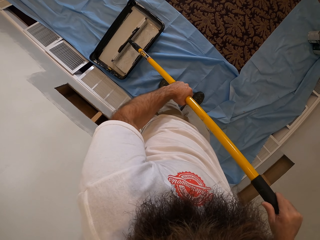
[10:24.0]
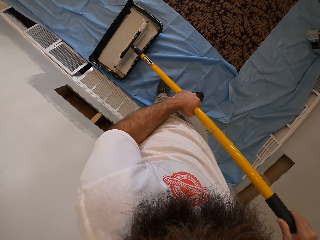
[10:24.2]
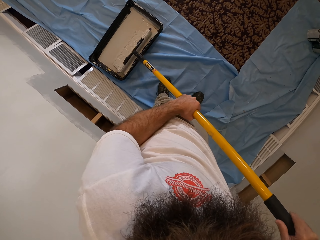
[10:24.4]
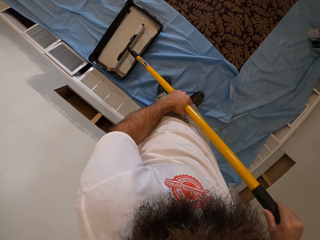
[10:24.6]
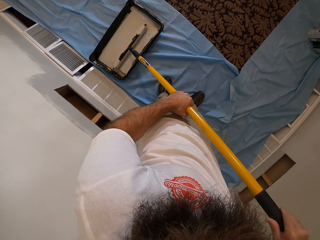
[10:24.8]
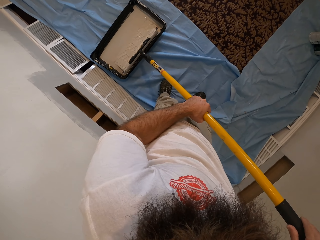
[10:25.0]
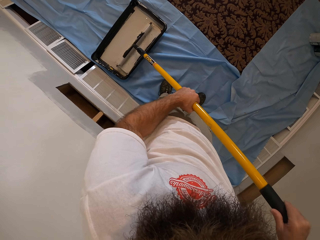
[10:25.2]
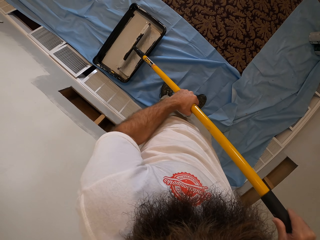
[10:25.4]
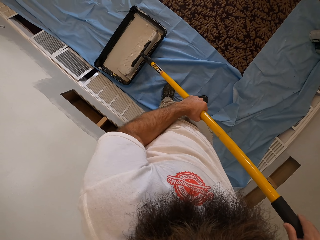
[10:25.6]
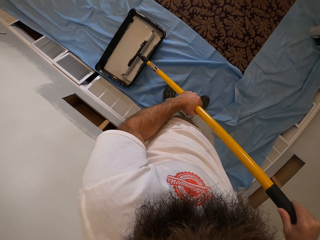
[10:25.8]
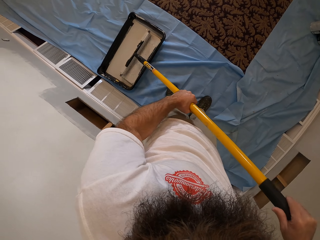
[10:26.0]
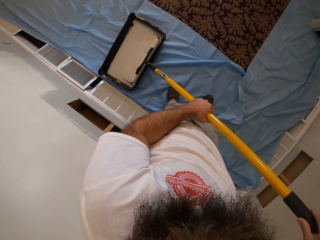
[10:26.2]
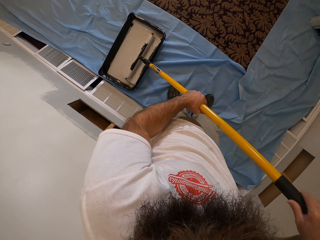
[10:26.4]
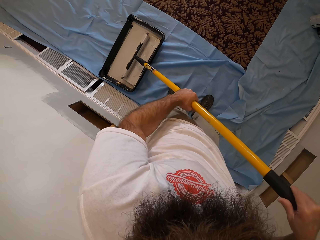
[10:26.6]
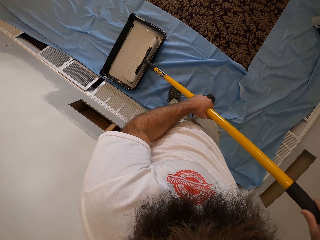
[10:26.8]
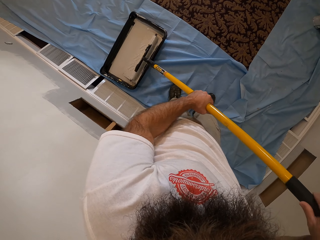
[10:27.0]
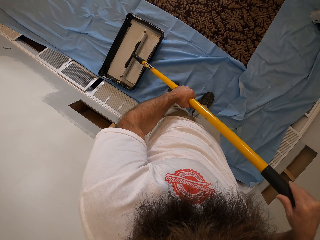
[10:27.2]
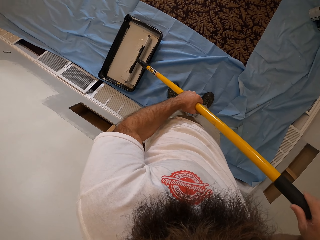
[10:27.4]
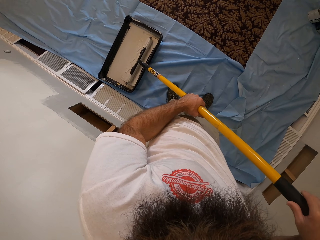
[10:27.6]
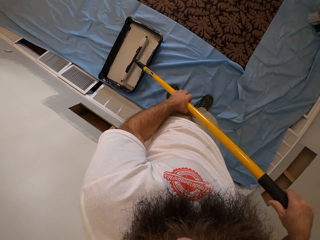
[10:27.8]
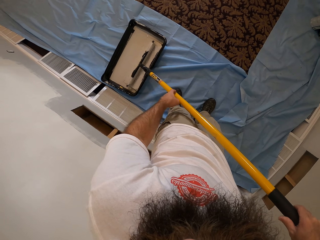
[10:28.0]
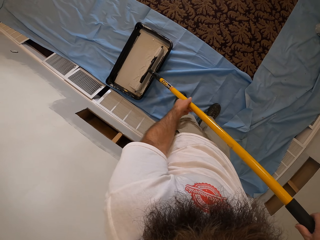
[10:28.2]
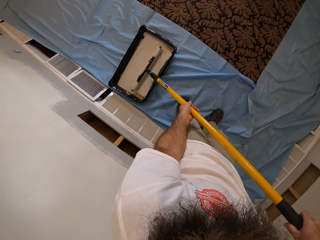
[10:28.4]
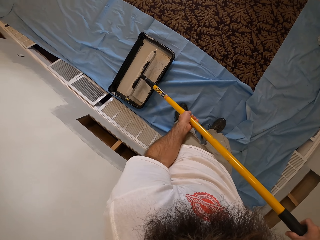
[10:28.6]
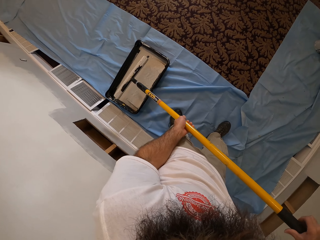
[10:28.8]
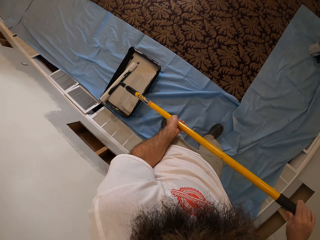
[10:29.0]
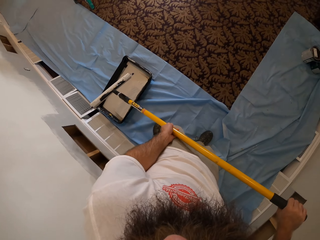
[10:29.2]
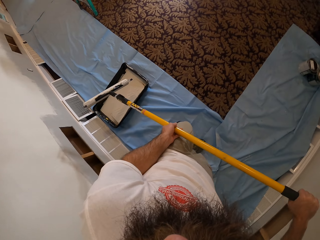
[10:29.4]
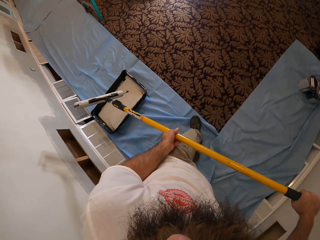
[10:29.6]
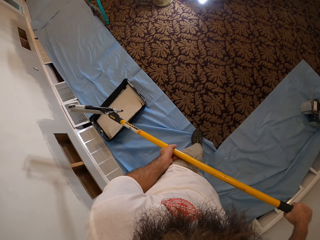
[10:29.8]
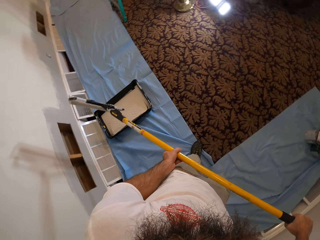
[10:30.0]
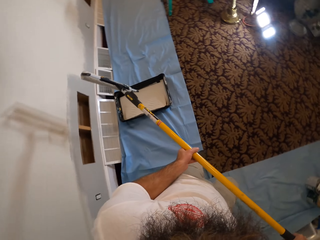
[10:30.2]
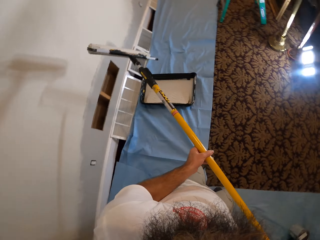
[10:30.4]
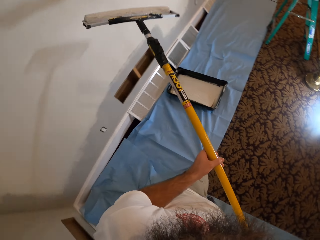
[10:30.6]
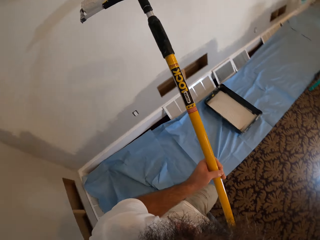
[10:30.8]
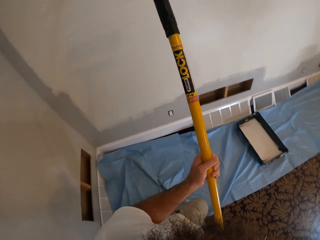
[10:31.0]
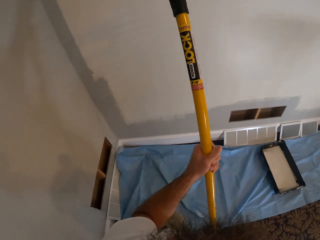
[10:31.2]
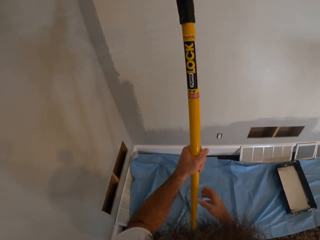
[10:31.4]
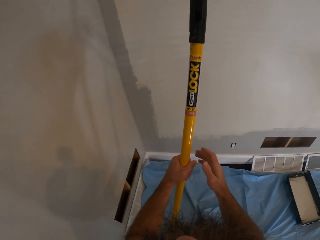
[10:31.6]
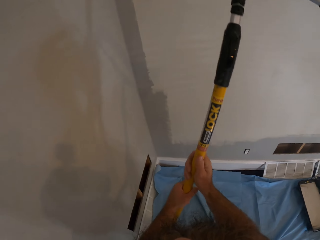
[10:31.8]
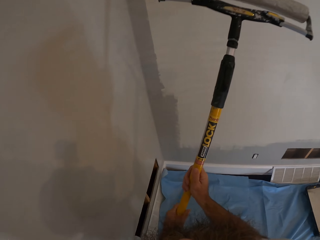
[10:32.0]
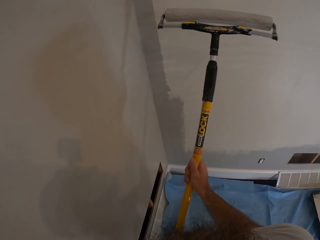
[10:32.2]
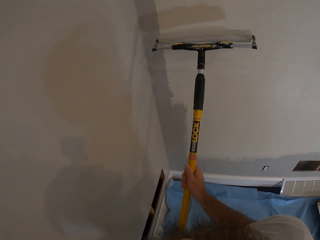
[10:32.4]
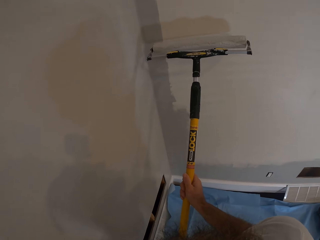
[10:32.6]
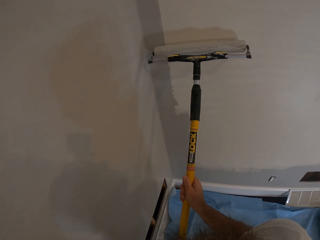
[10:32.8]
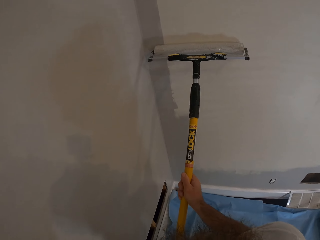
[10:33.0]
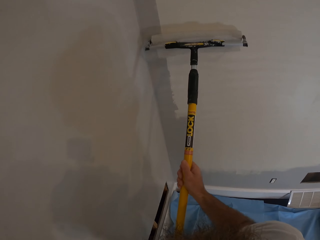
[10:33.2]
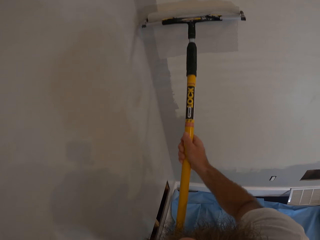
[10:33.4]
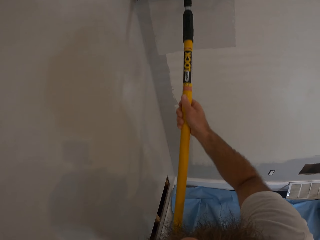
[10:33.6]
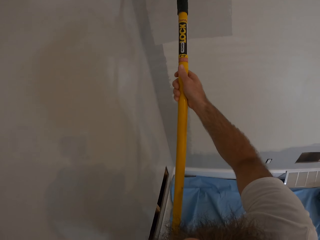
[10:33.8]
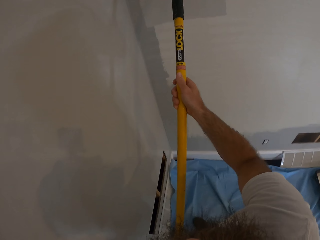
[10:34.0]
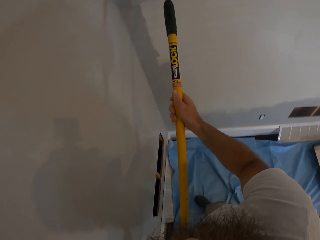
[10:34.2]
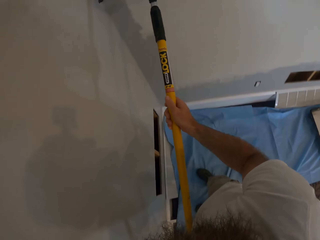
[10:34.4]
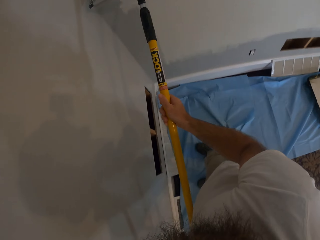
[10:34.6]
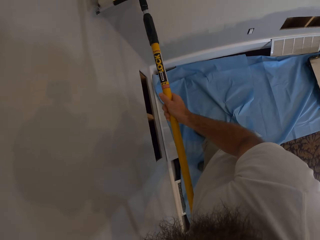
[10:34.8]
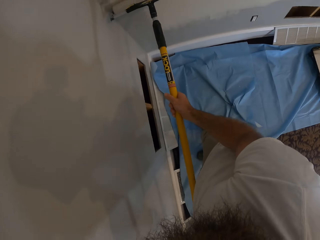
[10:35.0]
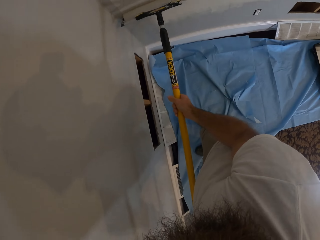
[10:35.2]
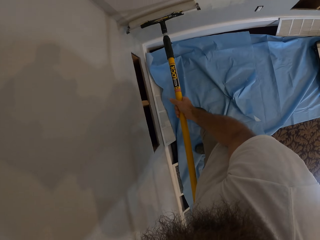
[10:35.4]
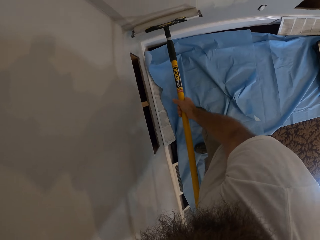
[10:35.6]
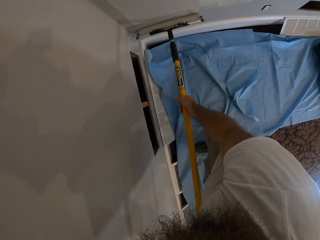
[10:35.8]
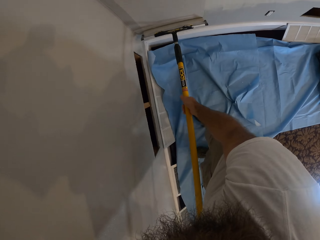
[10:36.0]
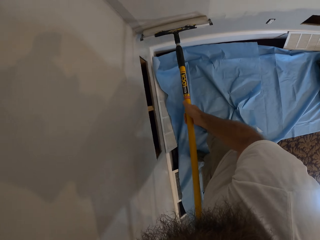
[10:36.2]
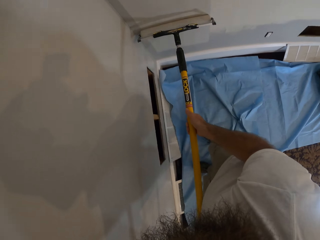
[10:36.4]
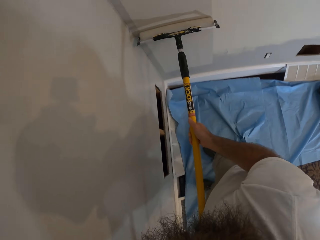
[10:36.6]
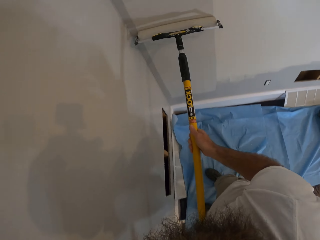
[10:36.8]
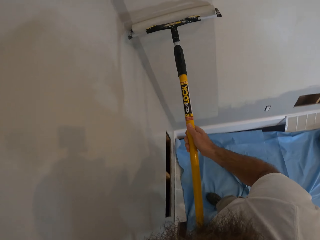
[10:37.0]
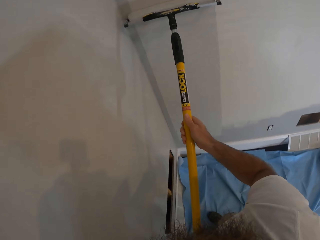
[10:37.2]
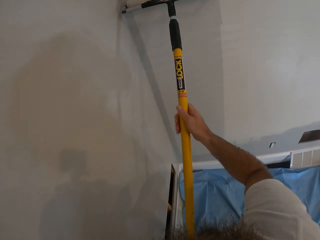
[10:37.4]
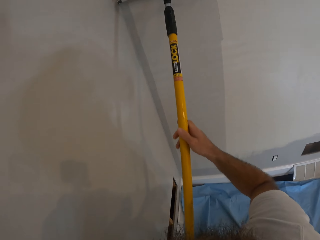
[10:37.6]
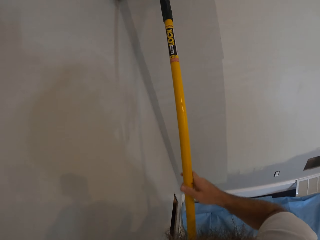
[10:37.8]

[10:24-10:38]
The camera wearer moves a roller in paint. They remove the paint roller from the tray of paint on the carpet with both hands. They paint the wall with the paint roller in both hands.

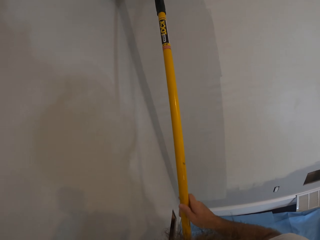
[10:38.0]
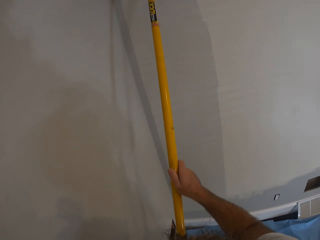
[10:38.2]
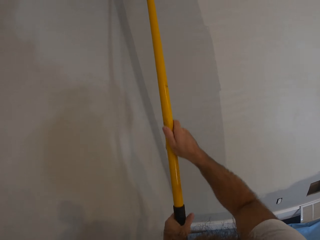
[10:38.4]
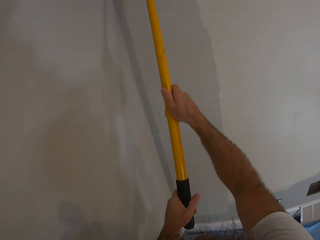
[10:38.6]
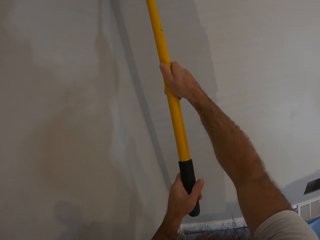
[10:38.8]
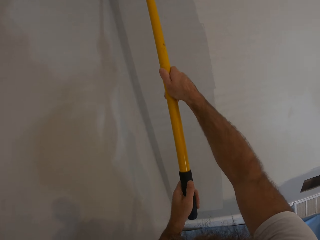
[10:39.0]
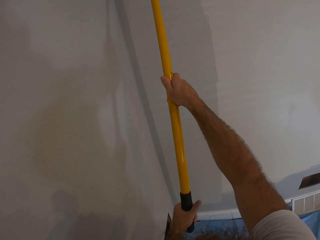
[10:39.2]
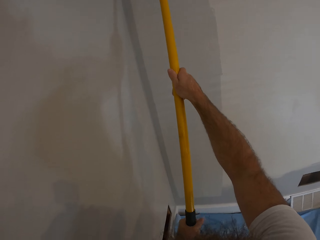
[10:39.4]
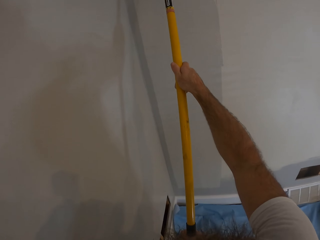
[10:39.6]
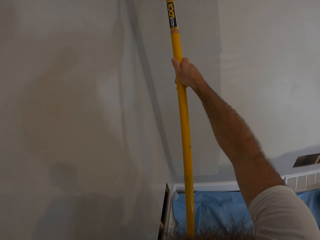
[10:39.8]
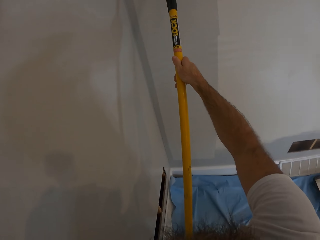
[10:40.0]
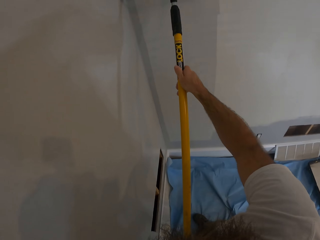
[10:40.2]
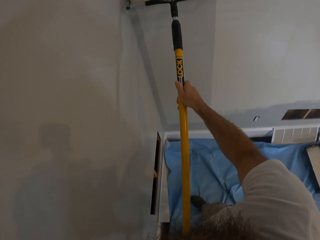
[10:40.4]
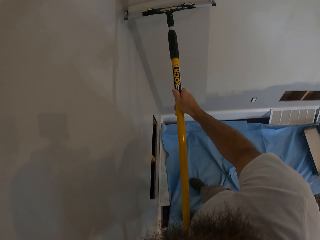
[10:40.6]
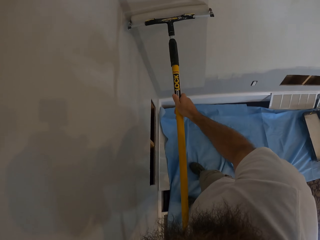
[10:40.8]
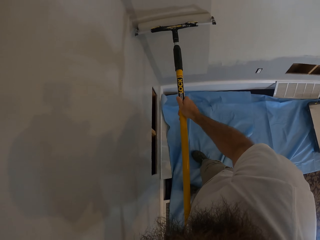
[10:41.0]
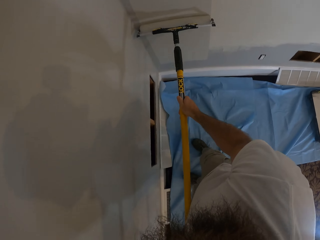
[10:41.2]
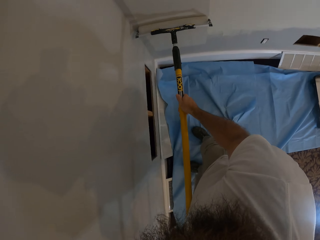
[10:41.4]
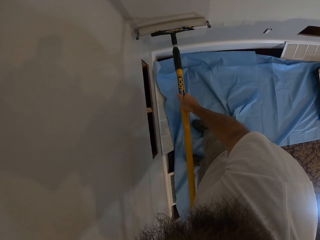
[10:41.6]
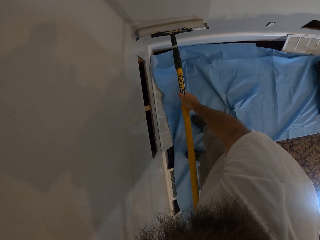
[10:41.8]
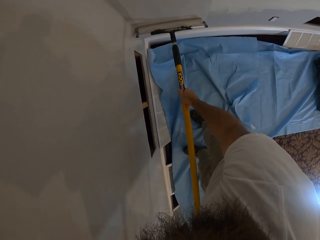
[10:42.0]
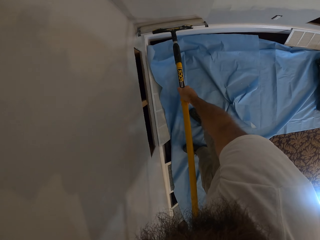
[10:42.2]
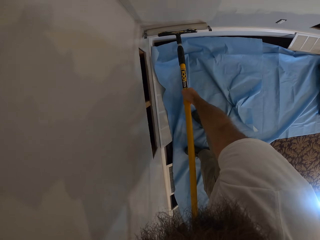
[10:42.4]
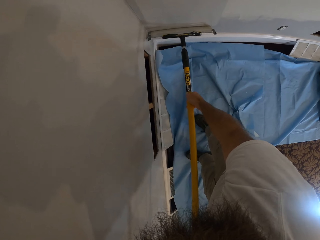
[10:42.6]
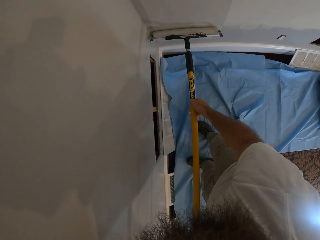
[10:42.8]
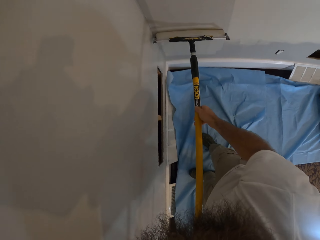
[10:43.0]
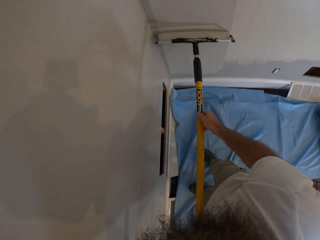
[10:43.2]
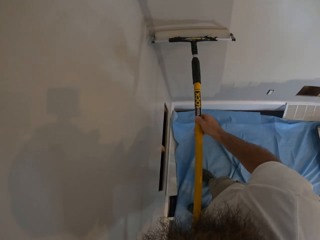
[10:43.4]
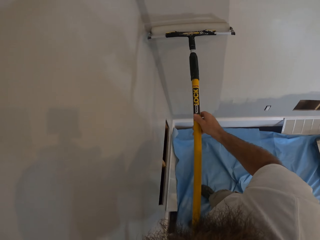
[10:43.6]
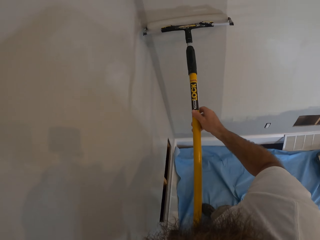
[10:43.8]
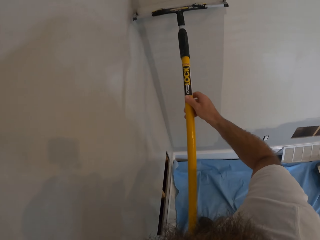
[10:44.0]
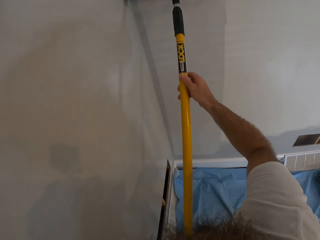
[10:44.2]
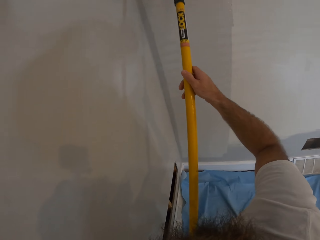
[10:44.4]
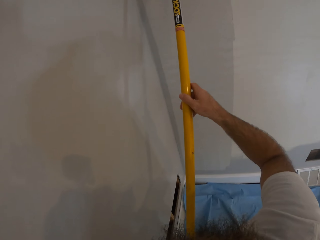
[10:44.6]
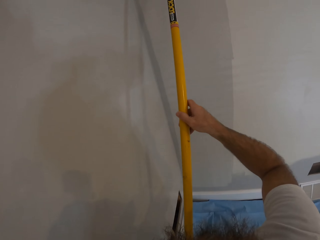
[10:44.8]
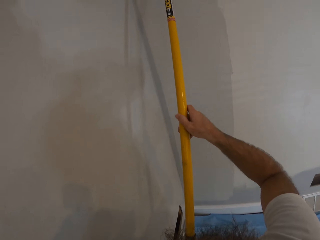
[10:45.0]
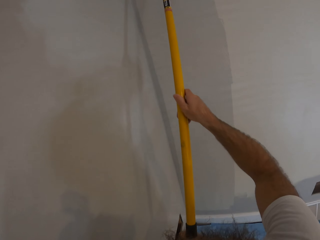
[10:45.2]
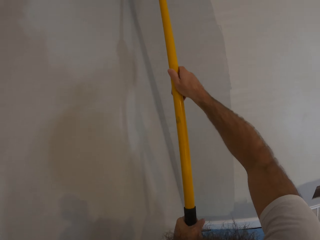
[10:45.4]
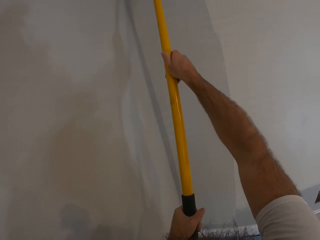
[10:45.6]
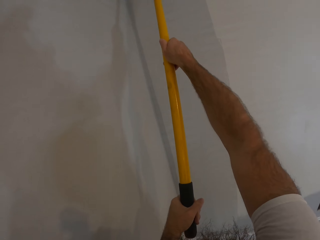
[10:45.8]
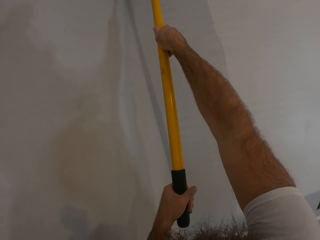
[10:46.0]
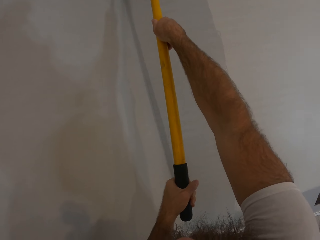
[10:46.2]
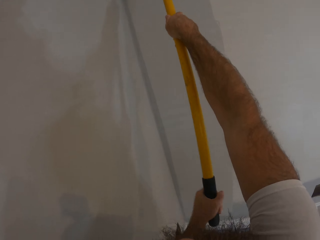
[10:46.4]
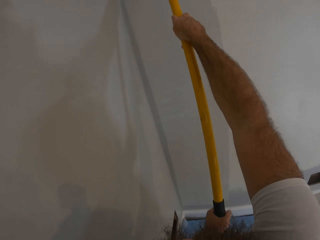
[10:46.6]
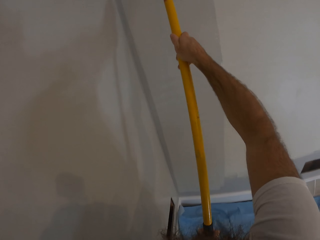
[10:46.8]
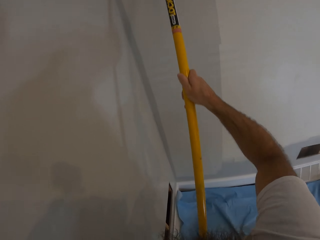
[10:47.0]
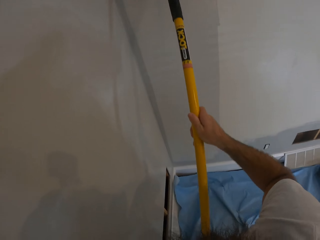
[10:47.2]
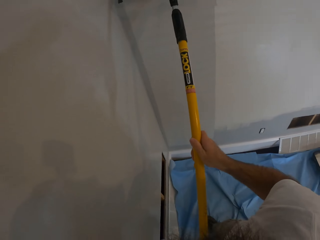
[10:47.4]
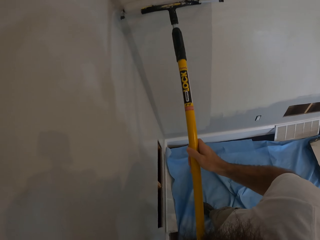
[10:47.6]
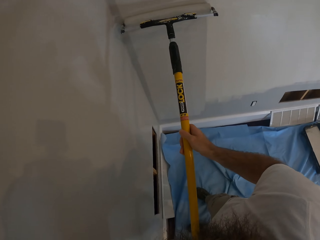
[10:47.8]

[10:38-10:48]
The camera wearer paints a wall with a roller.
